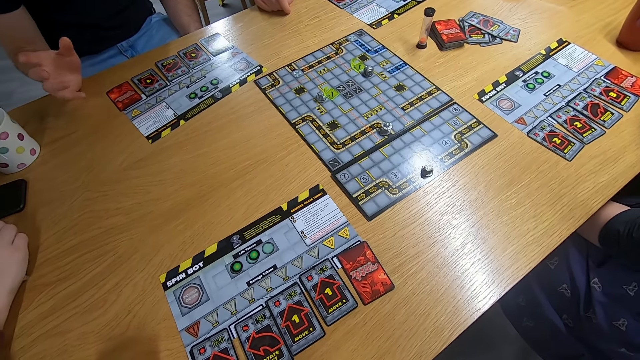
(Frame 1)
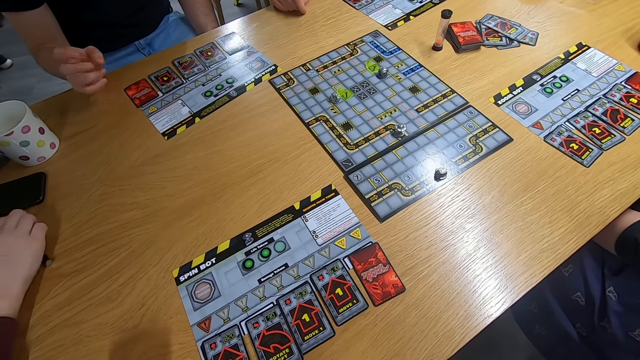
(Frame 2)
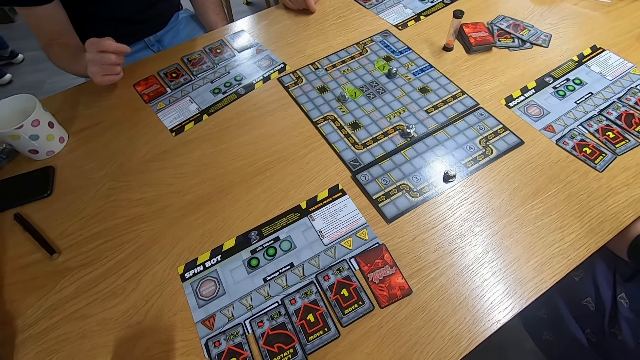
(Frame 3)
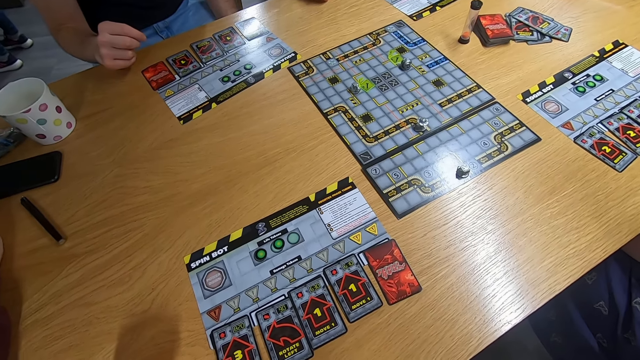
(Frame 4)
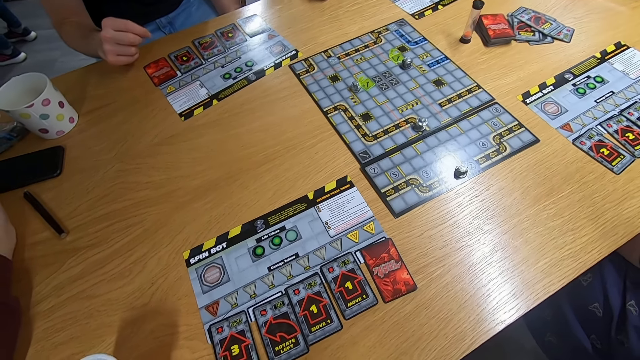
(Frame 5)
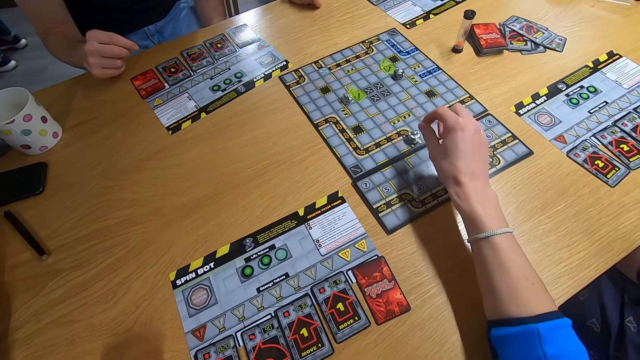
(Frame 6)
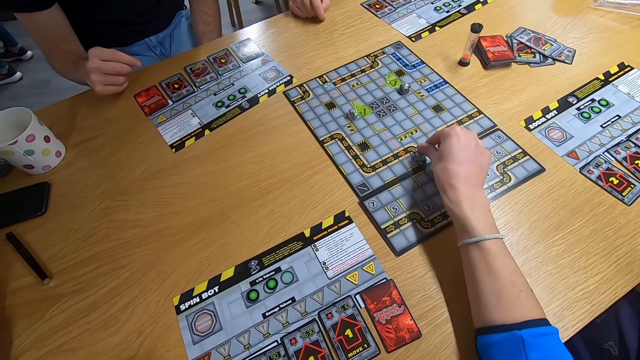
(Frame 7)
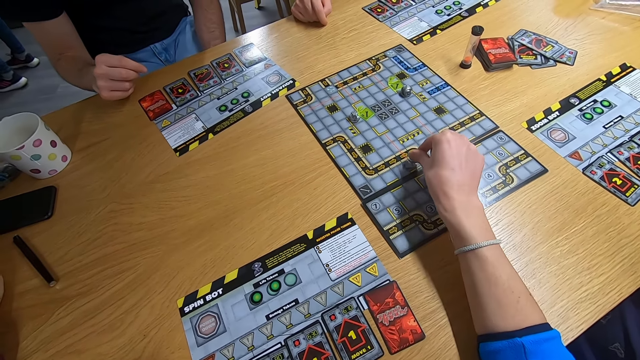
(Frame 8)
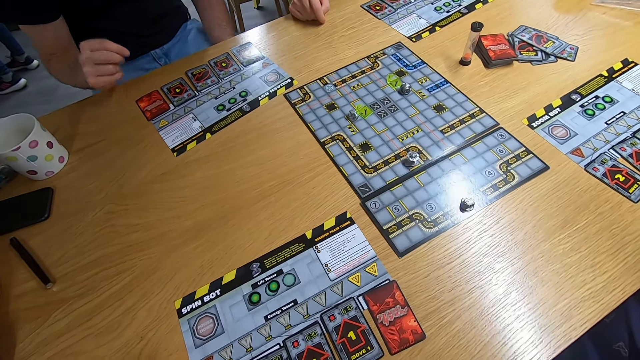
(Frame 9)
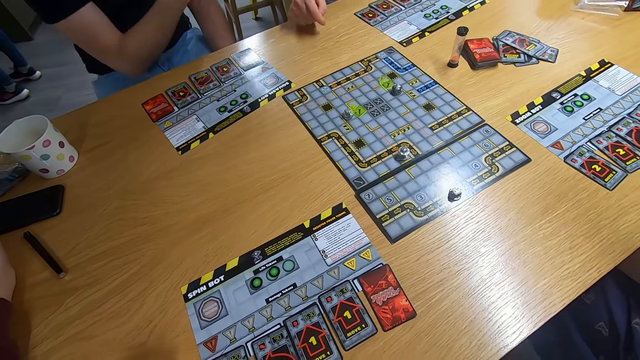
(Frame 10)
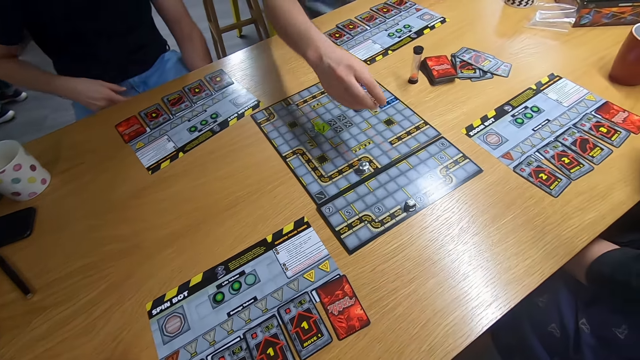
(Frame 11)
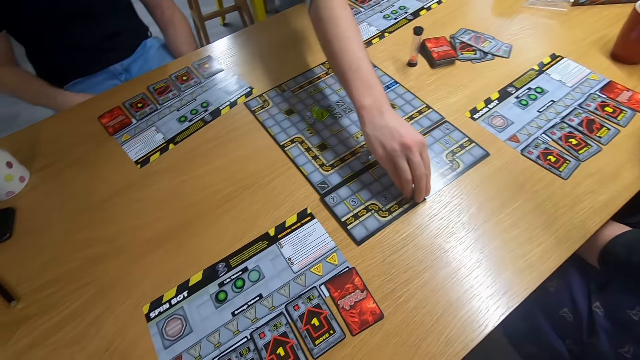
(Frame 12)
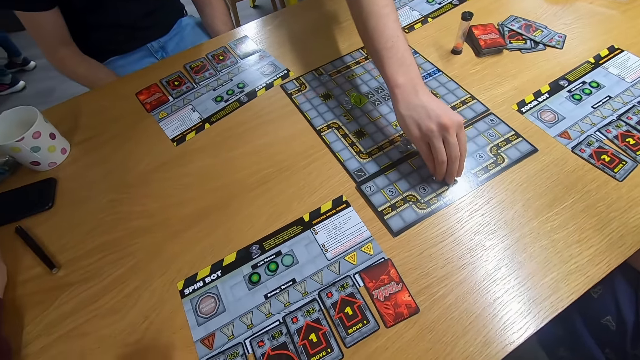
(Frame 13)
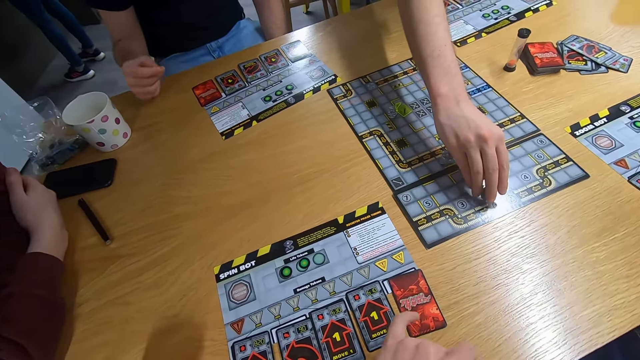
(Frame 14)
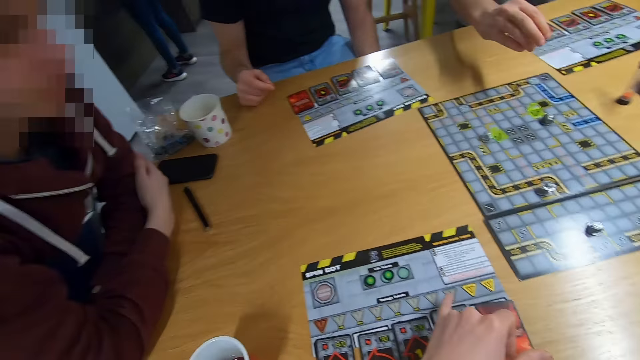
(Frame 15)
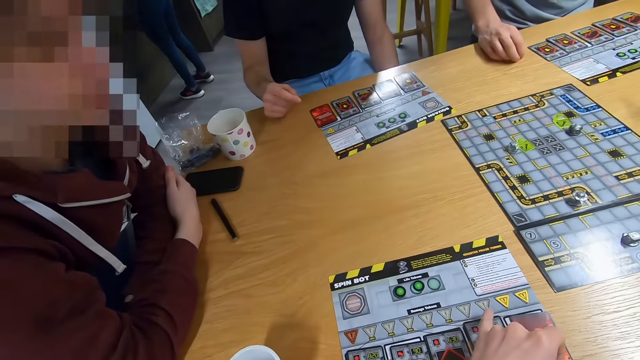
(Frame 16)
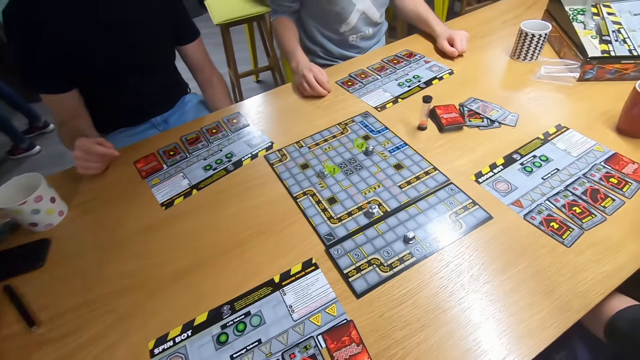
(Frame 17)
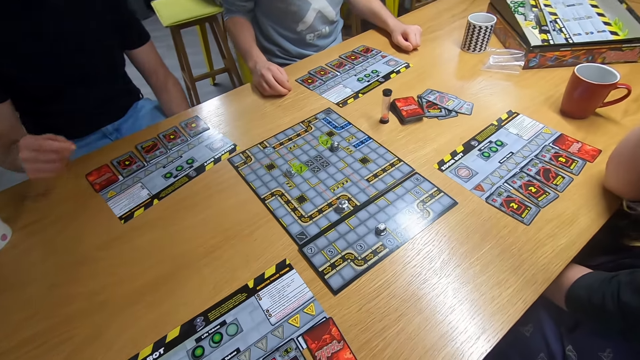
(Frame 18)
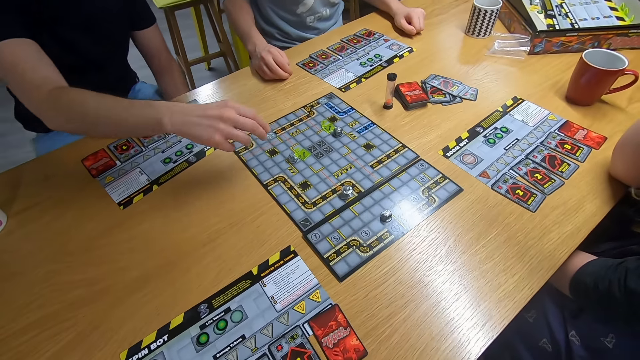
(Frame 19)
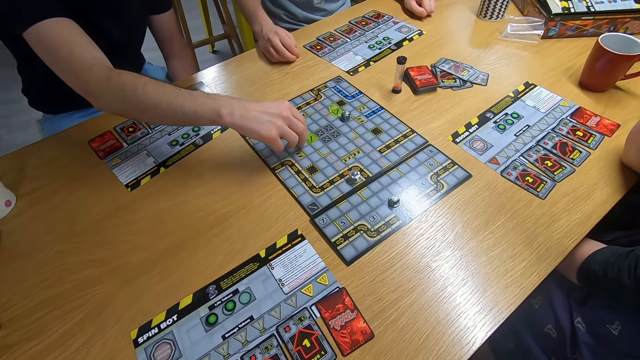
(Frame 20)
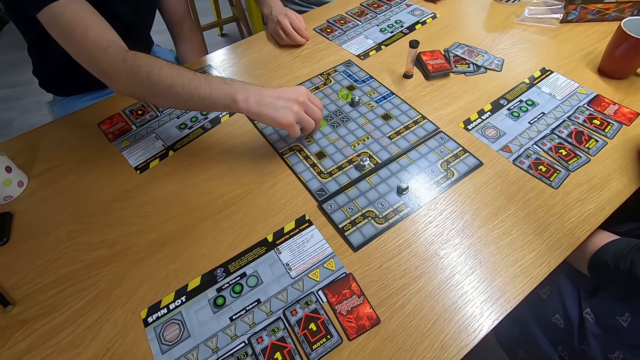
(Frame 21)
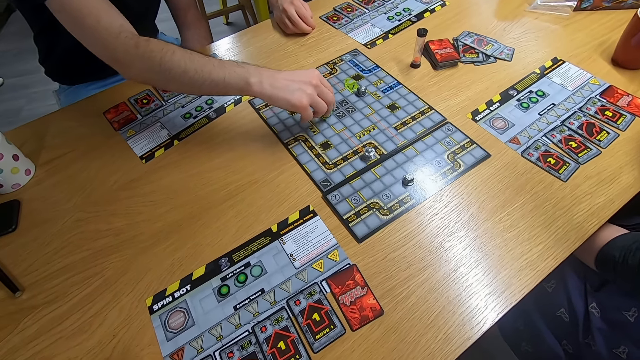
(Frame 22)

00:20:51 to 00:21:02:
A man swings the left hand. The camera wearer swings the right hand. They play the board game. The man swings the right hand. Another man swings the right hand. The other man plays the board game. The camera wearer touches the card with the left hand. The first man swings the right hand. The camera wearer plays the board game.

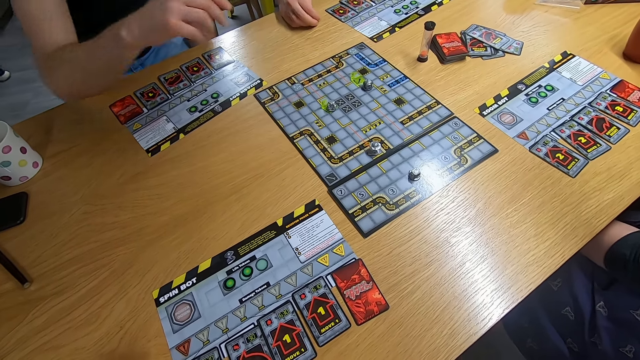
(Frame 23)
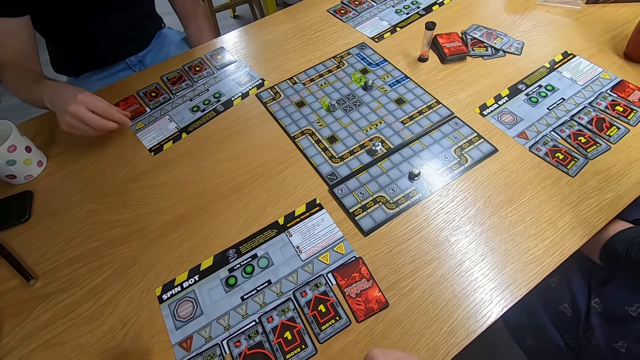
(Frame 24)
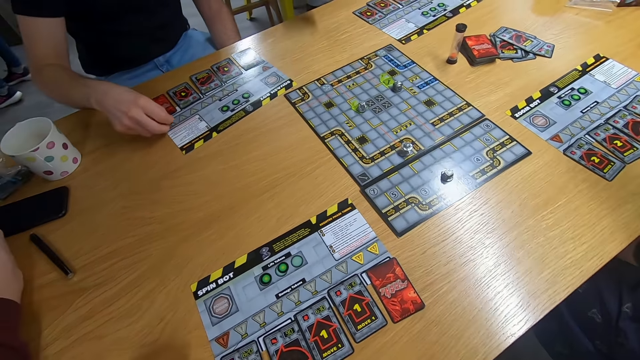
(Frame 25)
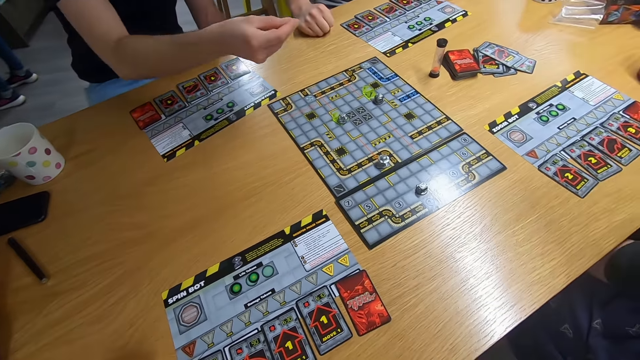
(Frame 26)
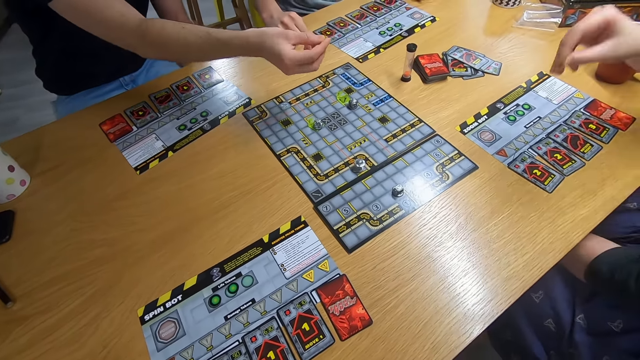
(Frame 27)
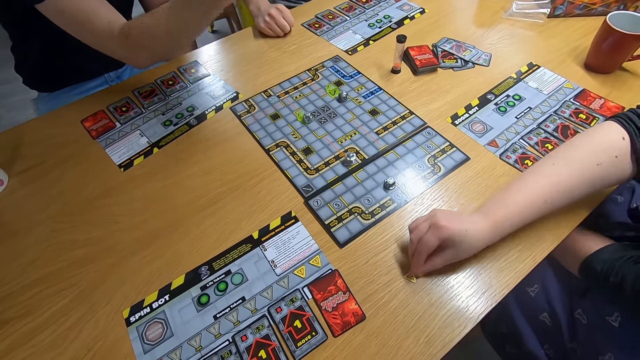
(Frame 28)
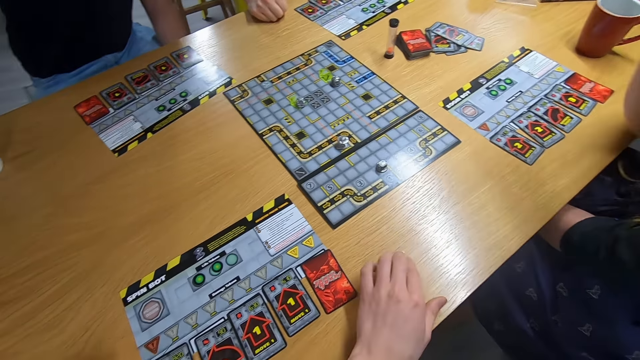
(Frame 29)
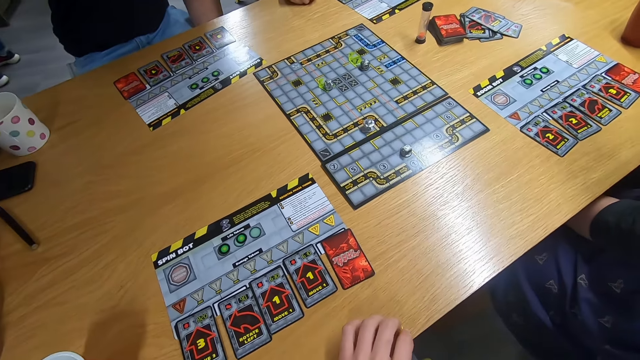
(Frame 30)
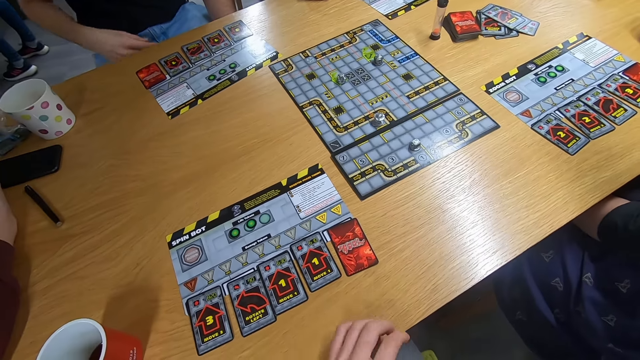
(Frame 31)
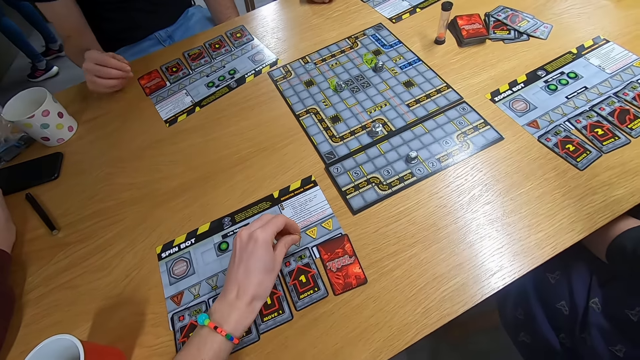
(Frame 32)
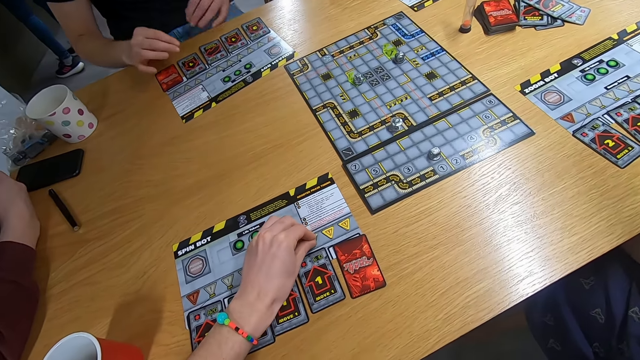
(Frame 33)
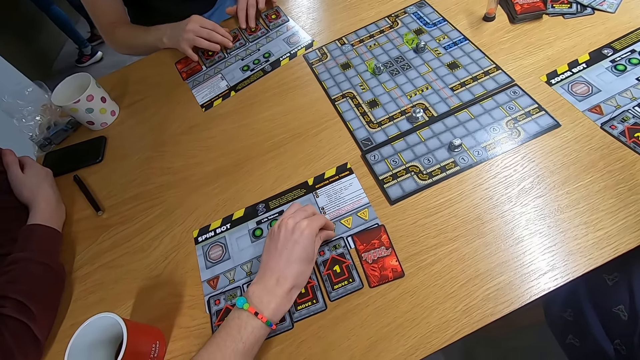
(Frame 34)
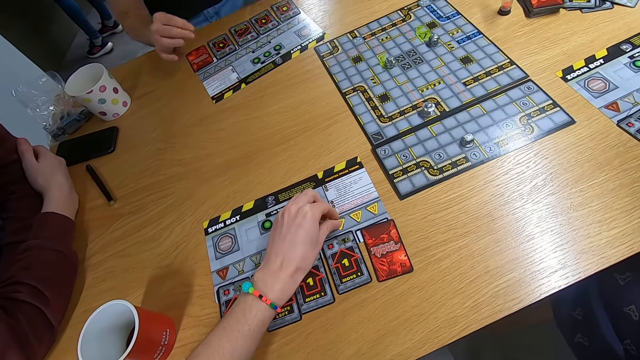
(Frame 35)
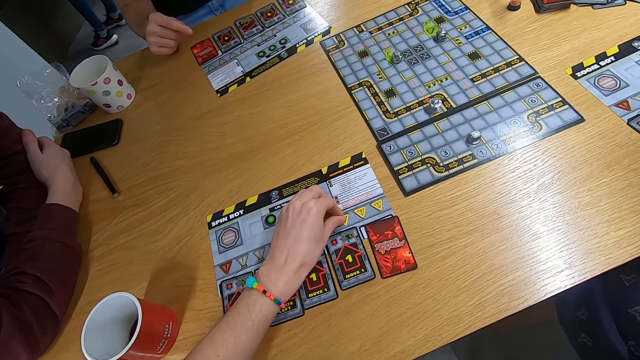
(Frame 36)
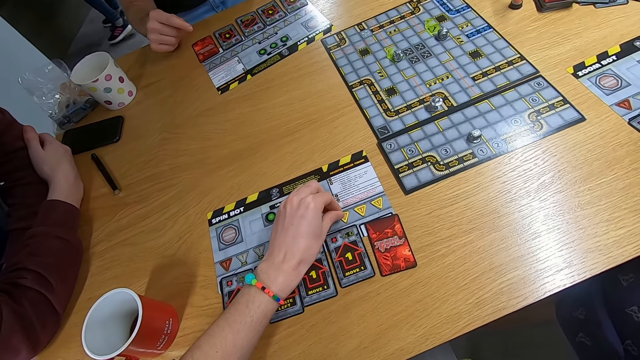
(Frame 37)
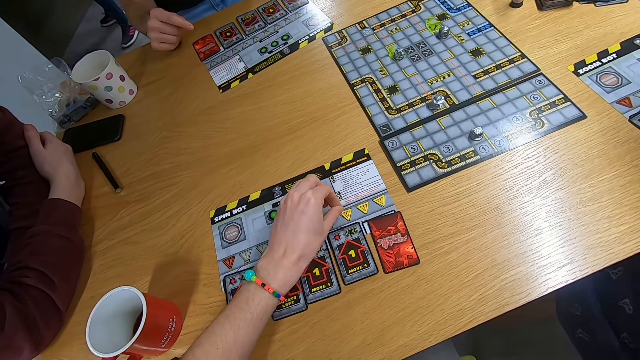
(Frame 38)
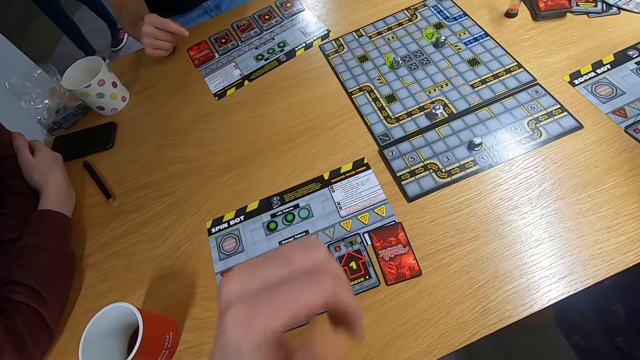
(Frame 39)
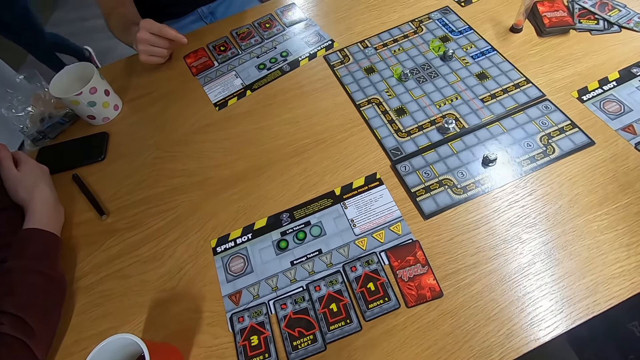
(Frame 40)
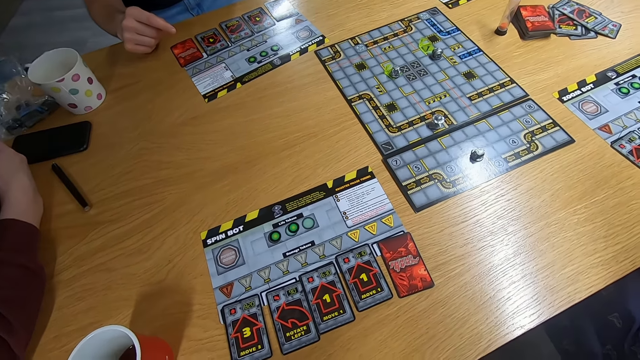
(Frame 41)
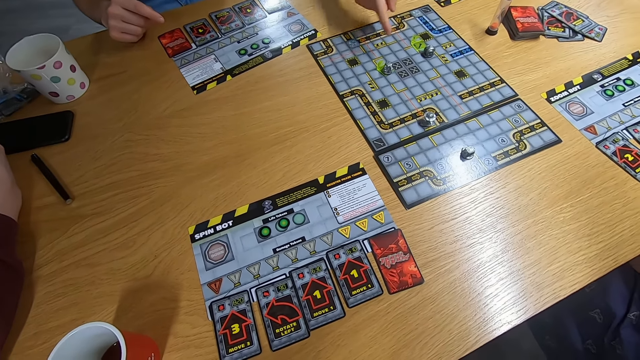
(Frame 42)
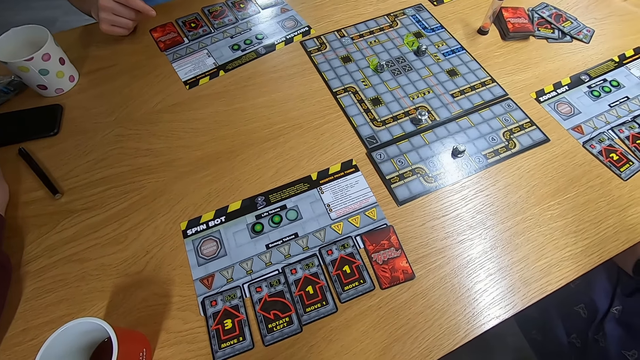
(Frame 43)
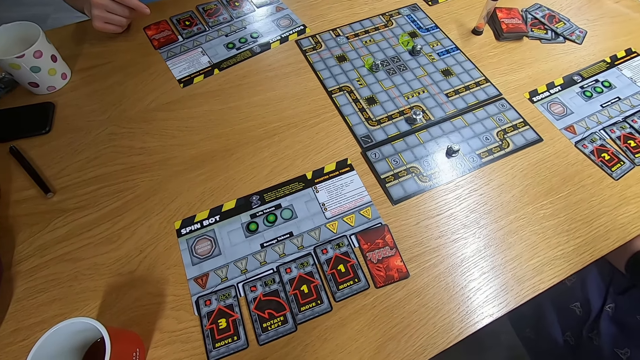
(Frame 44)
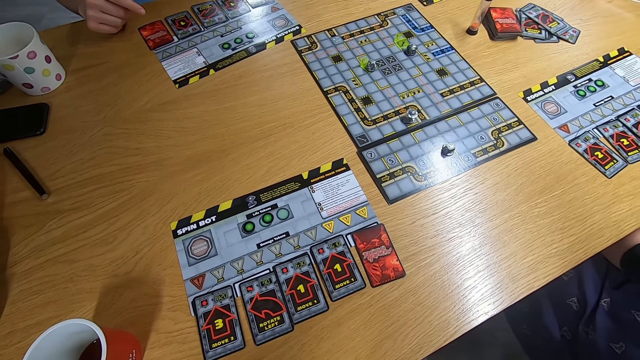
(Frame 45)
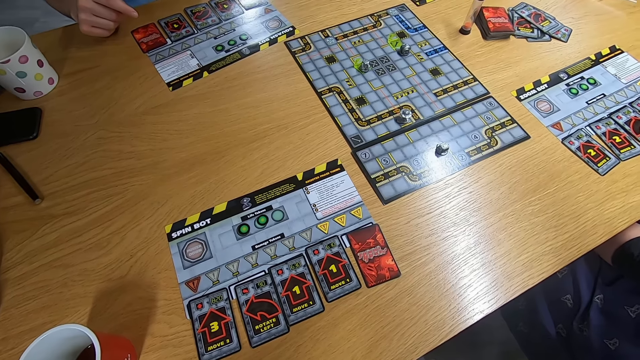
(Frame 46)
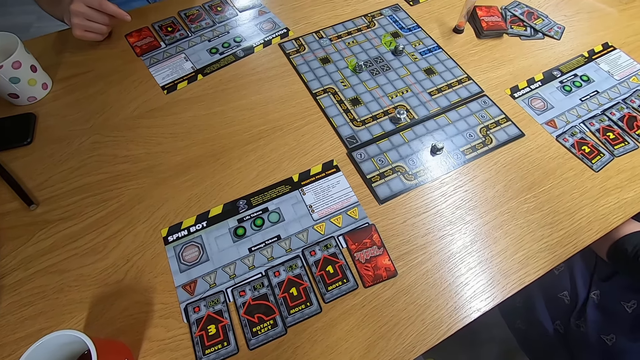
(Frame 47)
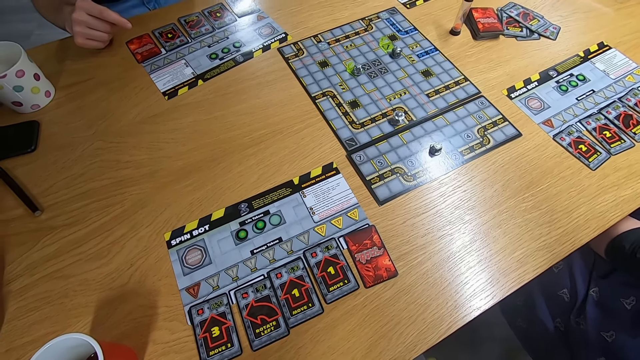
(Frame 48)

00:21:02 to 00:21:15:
A man swings the right hand. Another man swings the right hand. A lady swings the right hand. The camera wearer drops the board game piece on the desk. They pick up the board game piece with the left hand. They put the board game piece on the desk. The other man touches the cards with the right hand. The camera wearer stares at the board game. The first man swings the left hand. The camera wearer stares at the board game.
